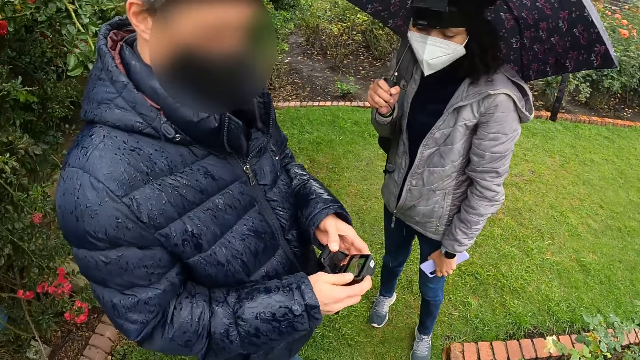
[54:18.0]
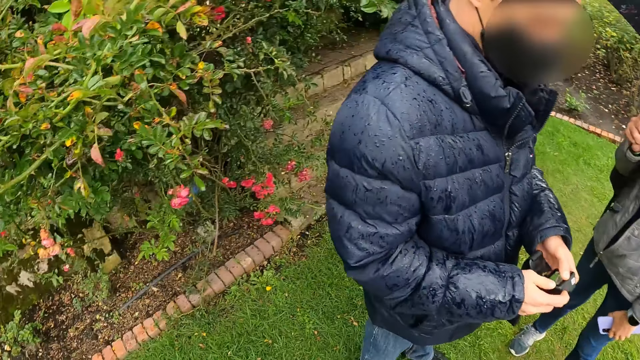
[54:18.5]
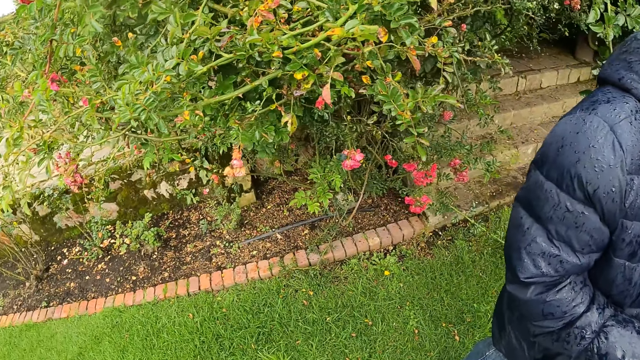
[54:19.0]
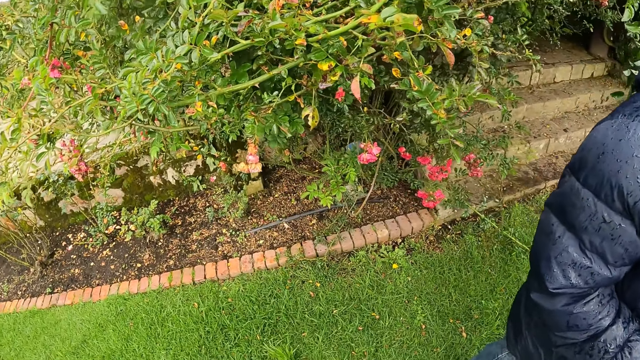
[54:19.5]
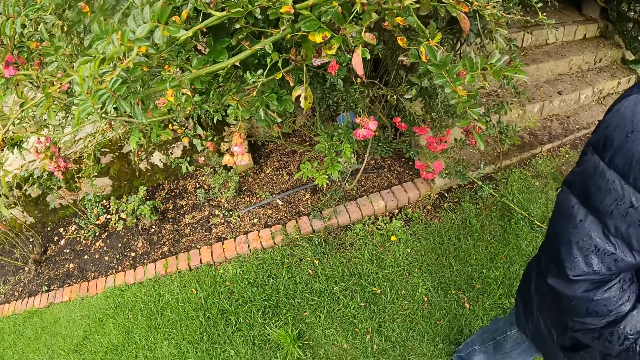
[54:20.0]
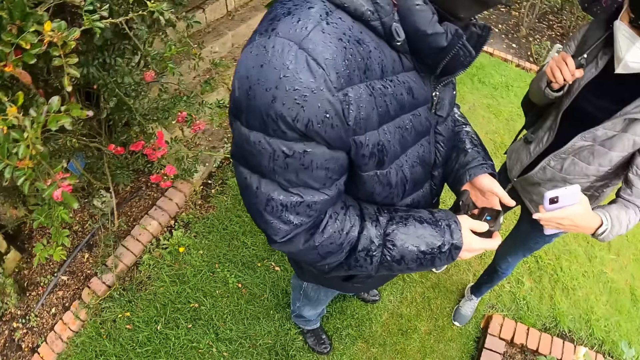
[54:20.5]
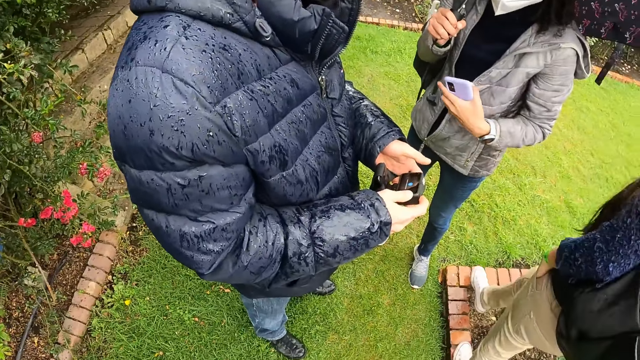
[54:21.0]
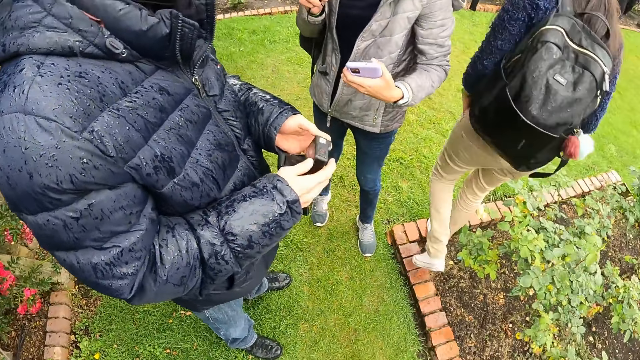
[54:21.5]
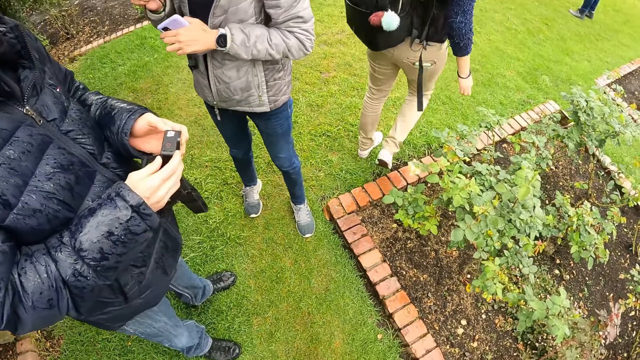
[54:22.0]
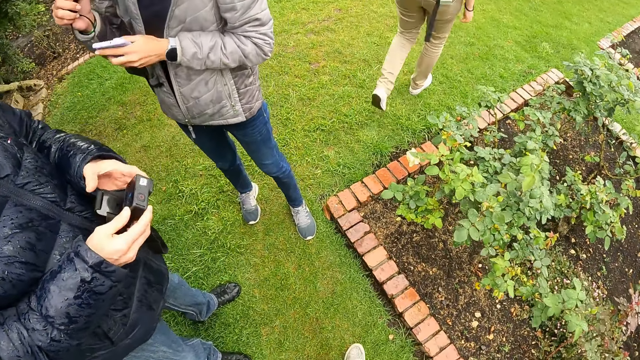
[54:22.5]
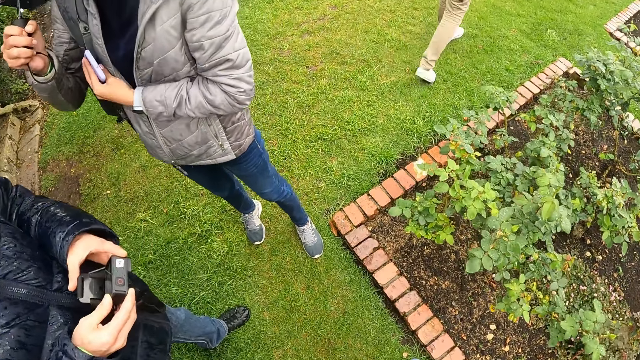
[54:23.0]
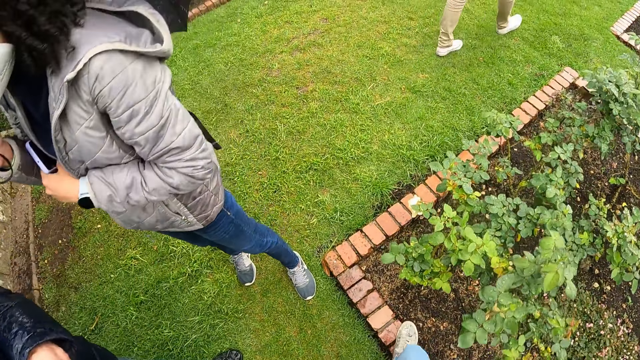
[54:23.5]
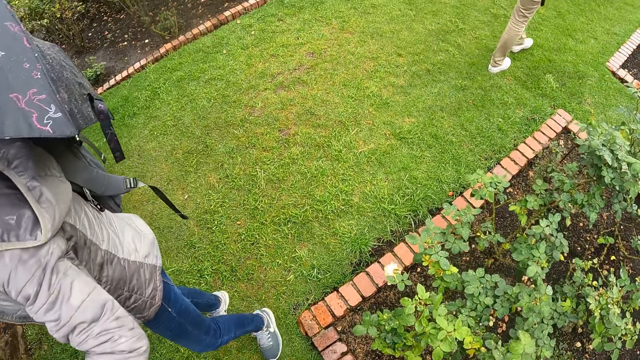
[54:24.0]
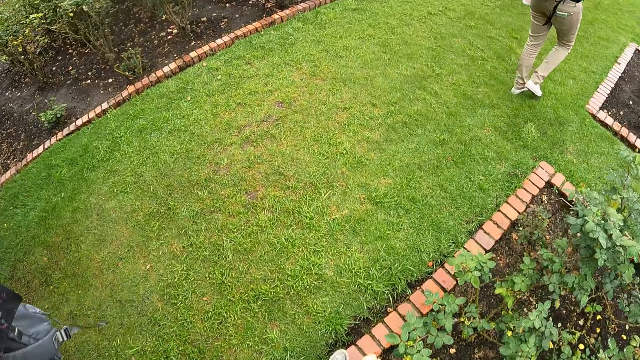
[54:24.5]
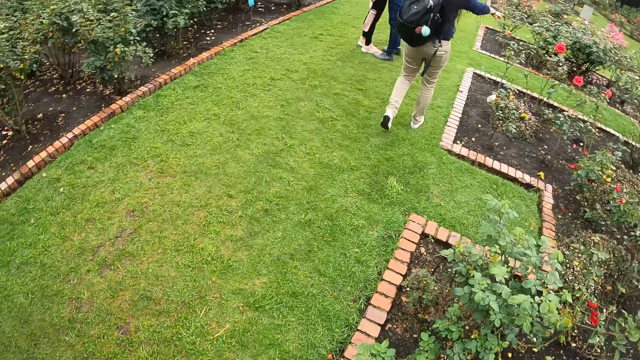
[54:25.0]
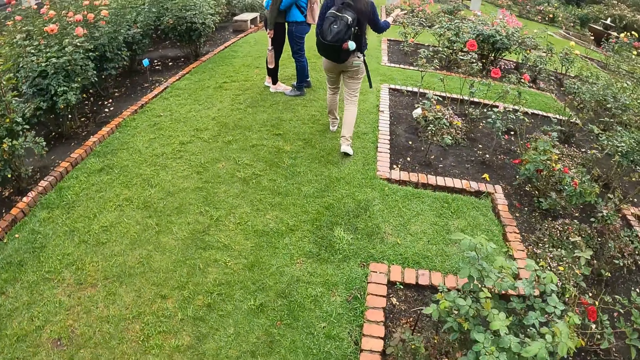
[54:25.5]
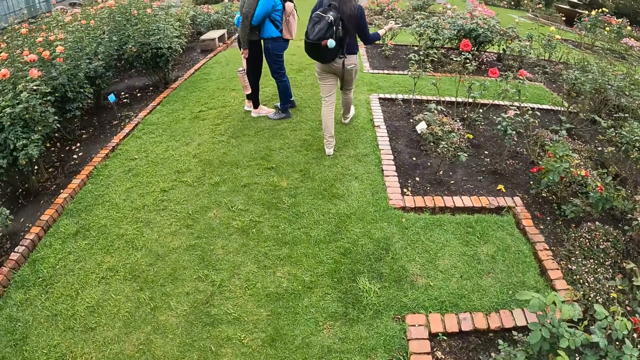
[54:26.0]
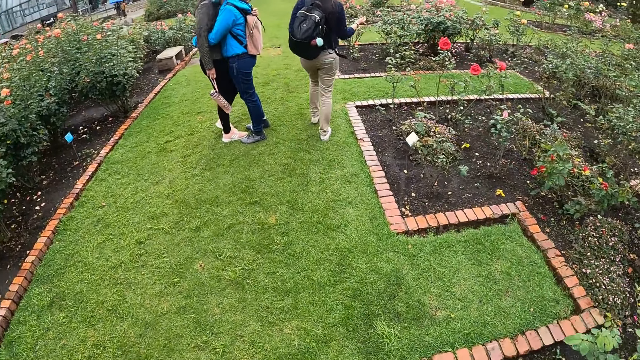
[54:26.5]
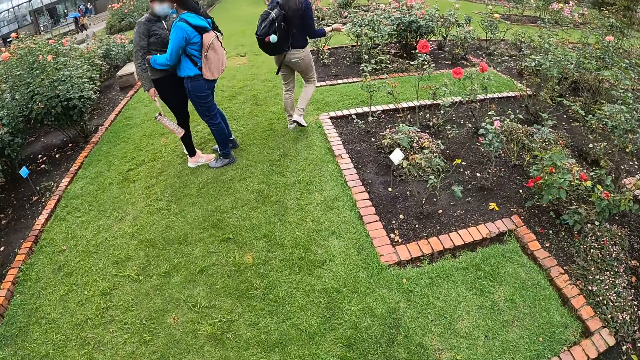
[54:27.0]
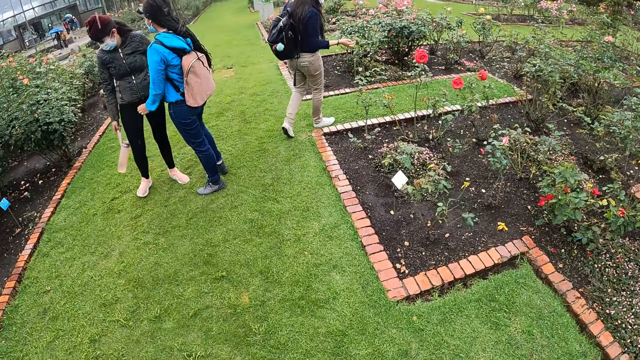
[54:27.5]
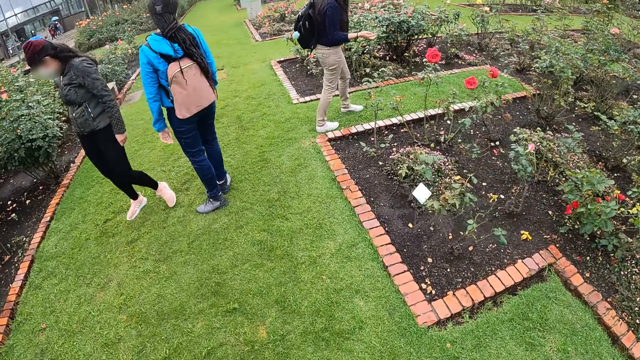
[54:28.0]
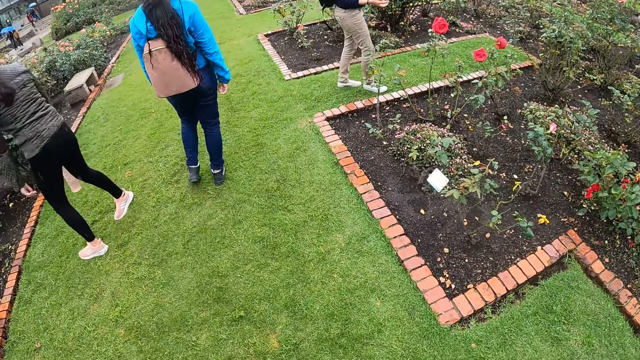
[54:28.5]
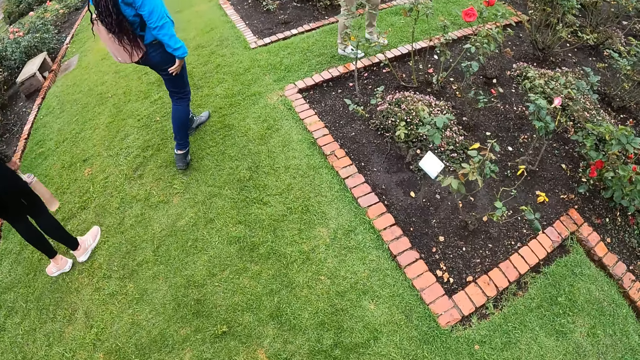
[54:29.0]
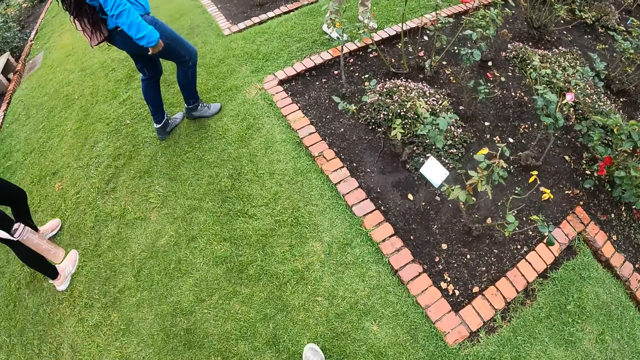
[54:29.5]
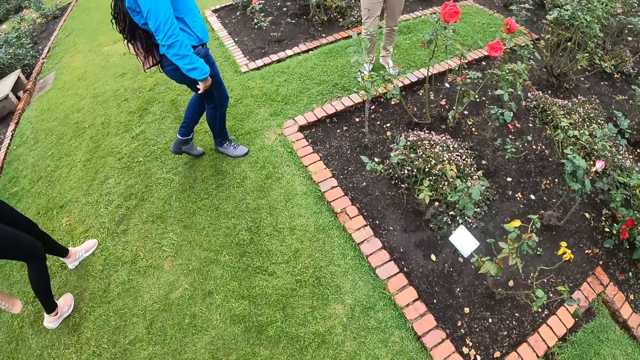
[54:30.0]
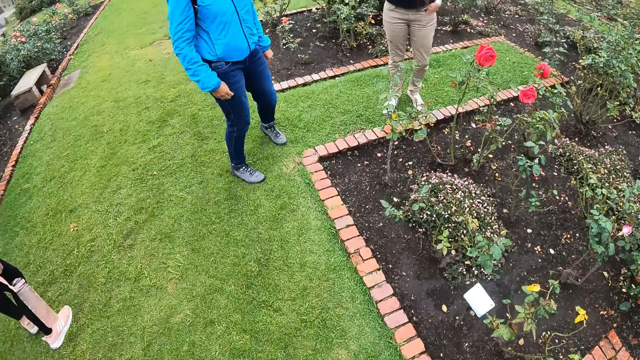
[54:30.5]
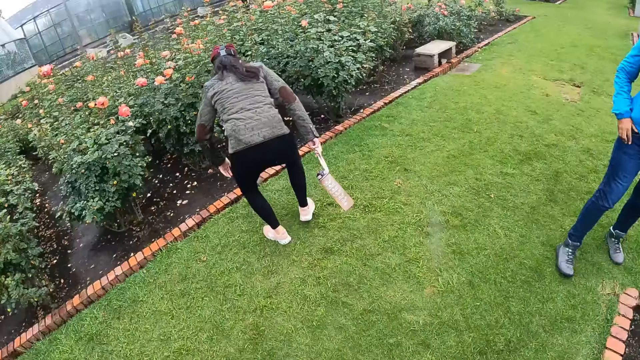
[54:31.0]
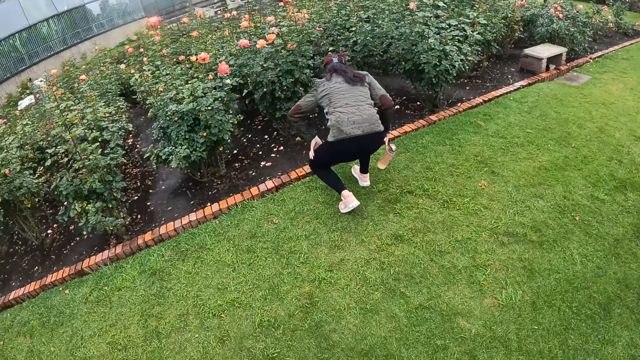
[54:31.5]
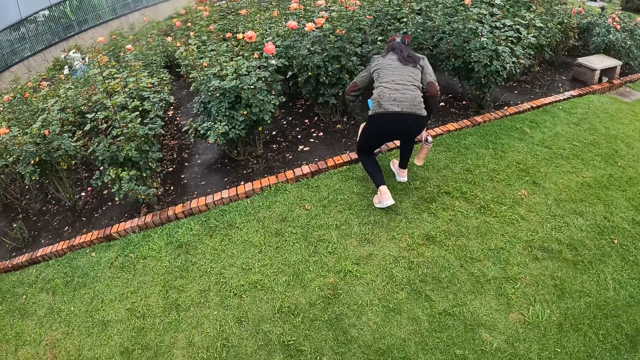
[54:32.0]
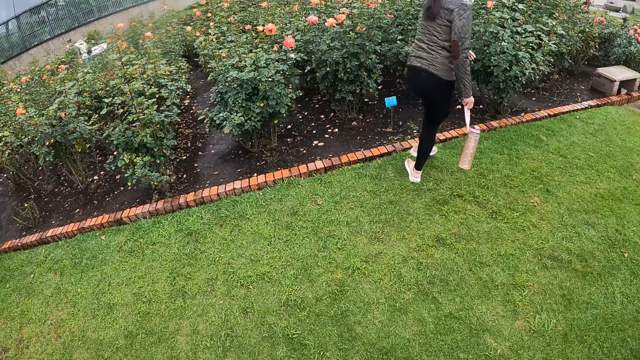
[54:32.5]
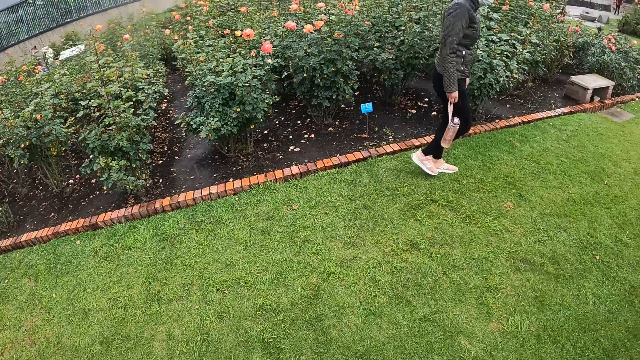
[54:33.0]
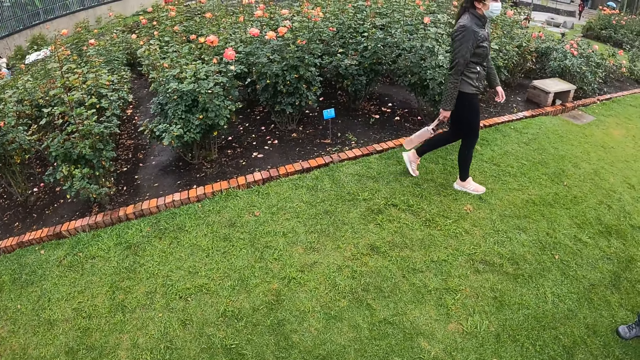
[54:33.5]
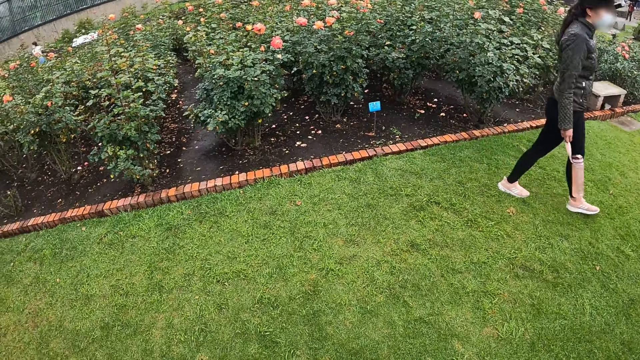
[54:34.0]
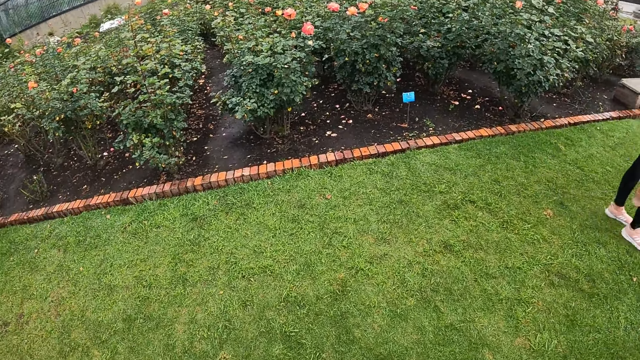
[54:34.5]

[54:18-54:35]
The woman interacts with the man. The camera wearer walks around the flowers. They walk around a garden with a group of people.

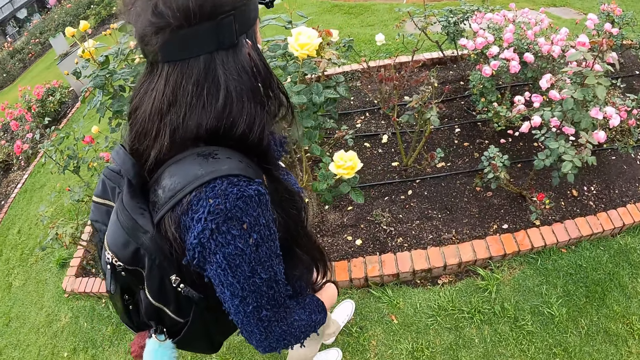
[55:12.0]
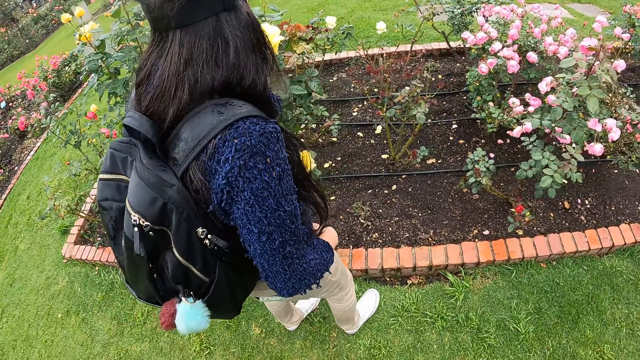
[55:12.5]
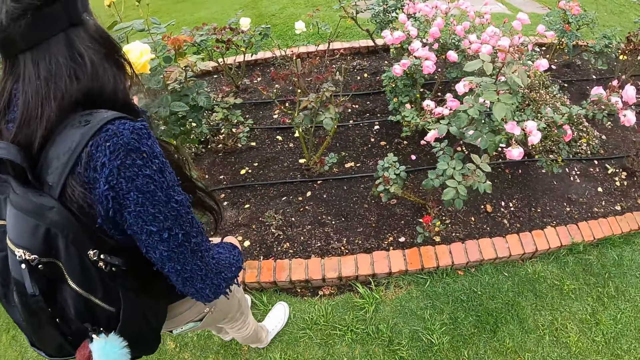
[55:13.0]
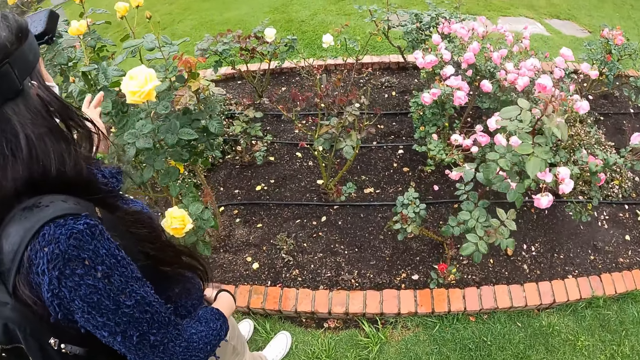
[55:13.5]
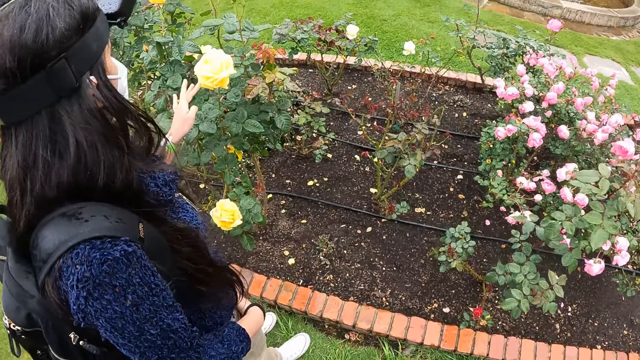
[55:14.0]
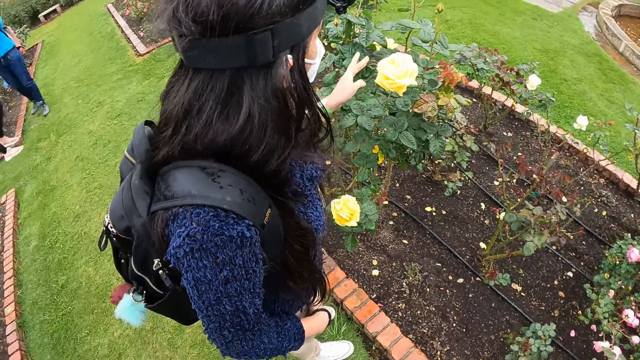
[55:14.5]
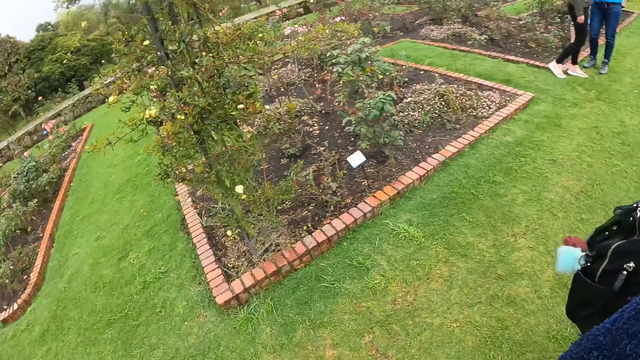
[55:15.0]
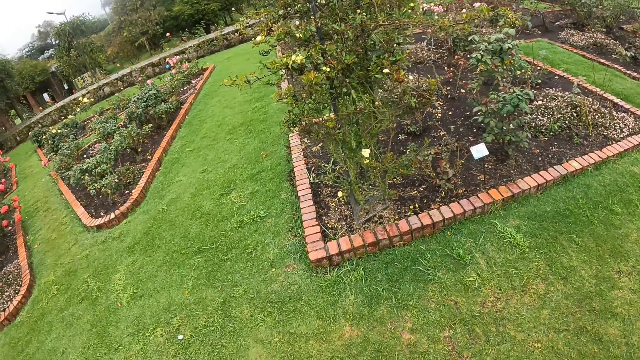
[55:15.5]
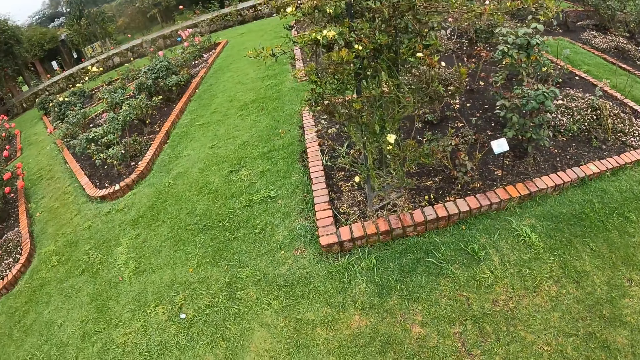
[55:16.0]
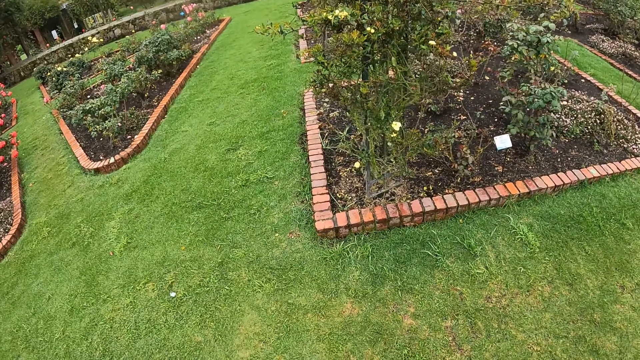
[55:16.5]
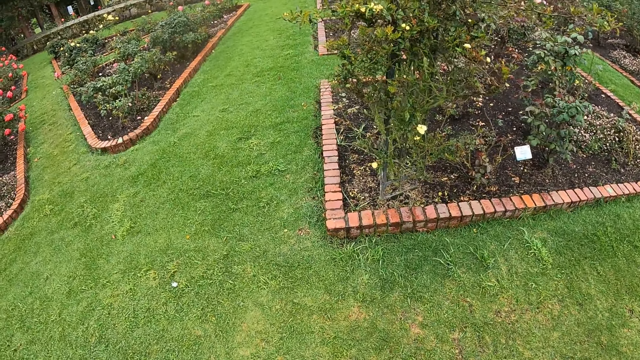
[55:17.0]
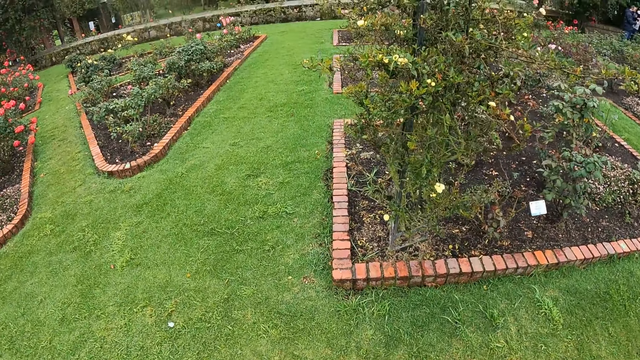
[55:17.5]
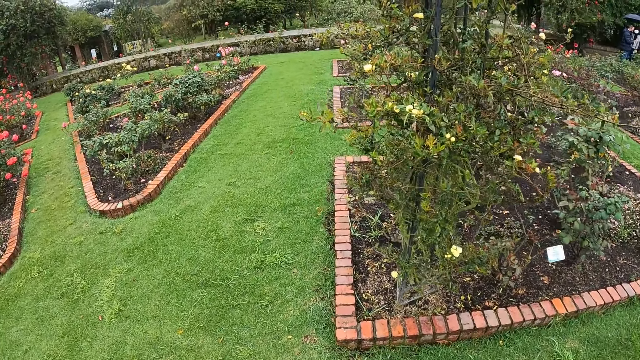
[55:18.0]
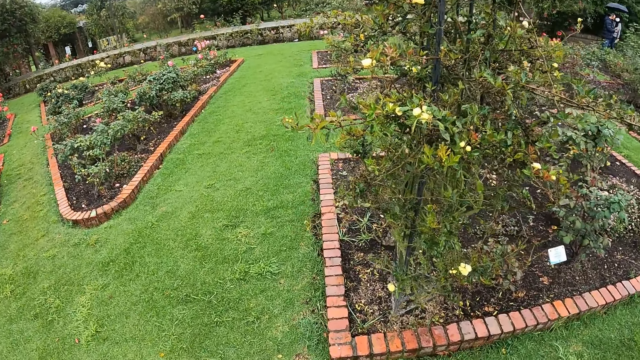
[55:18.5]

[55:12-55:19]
A woman touches a eucalyptus flower with her left hand.
